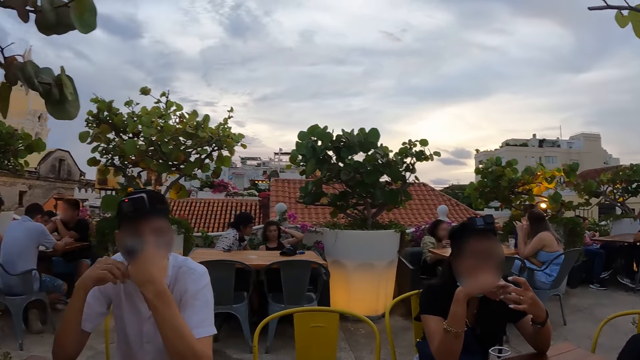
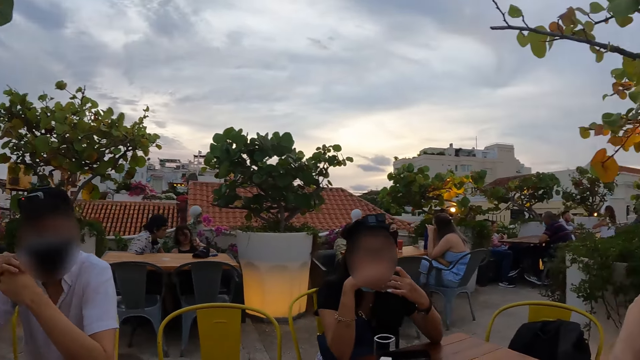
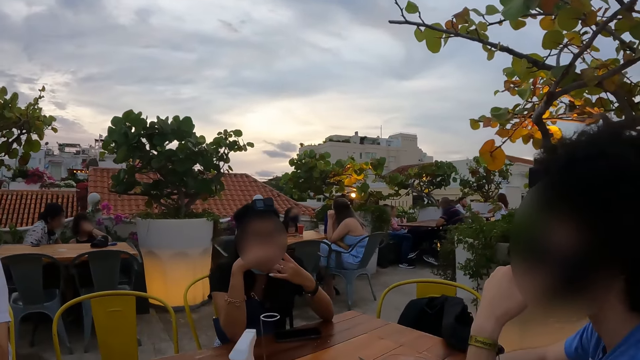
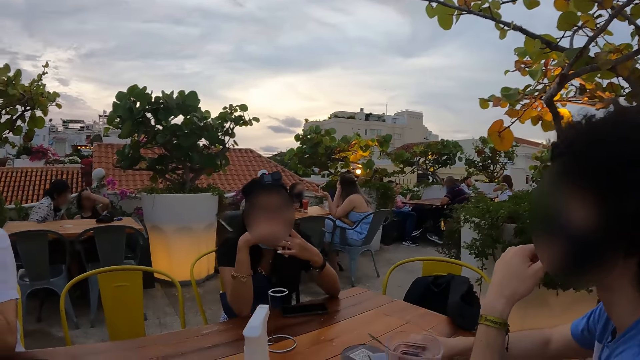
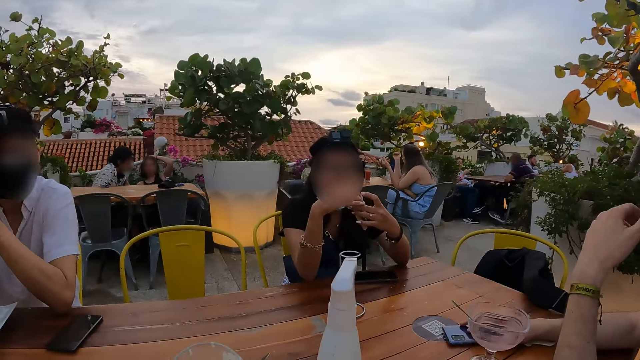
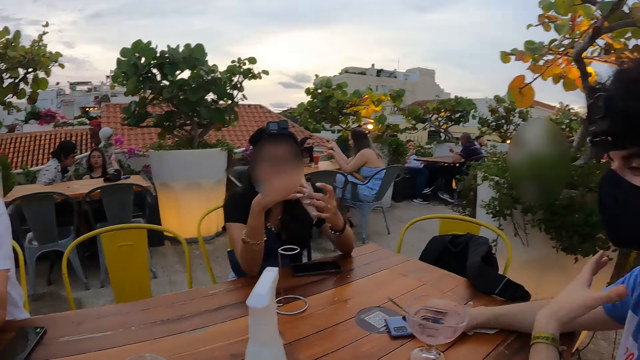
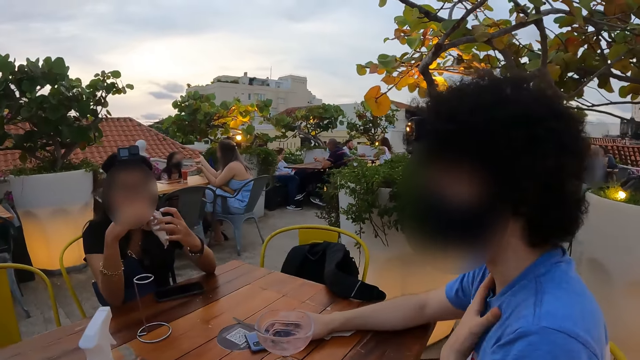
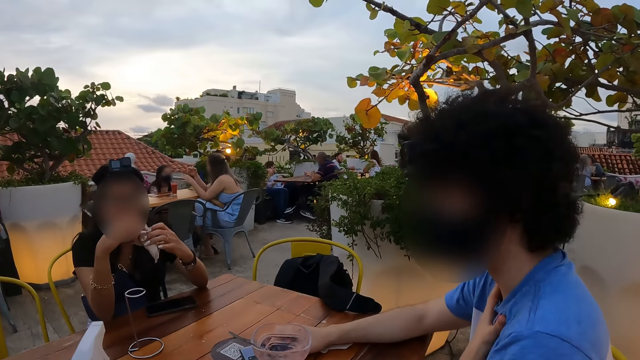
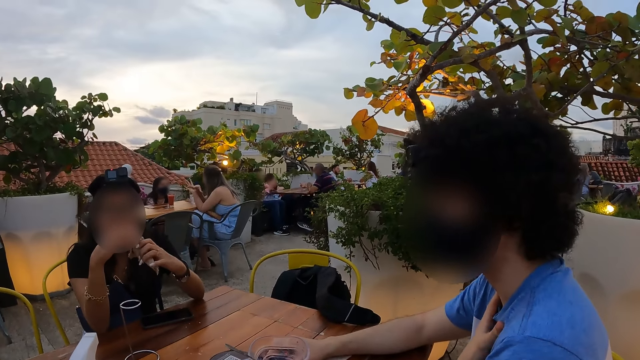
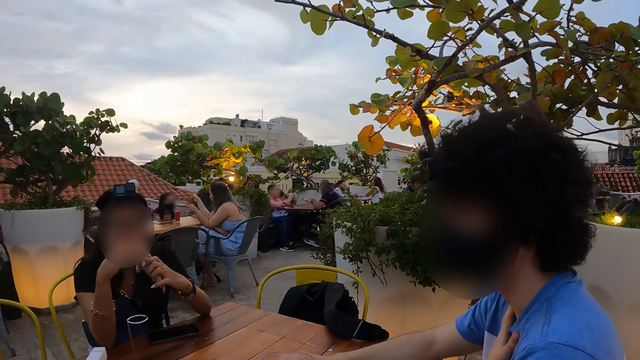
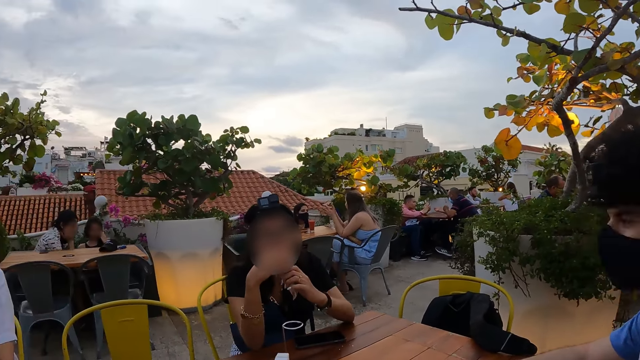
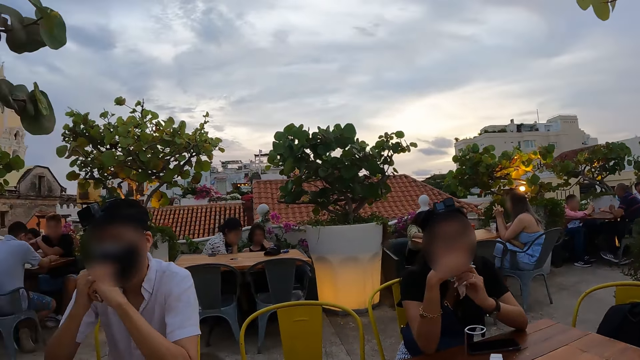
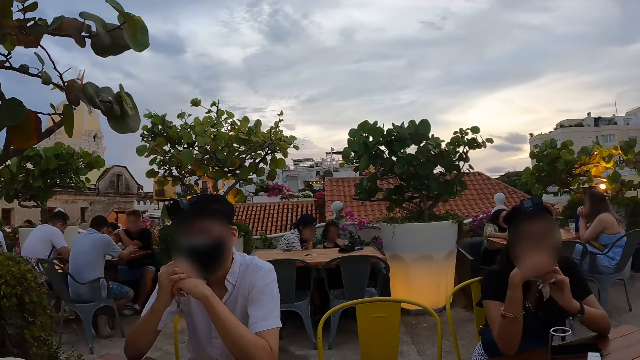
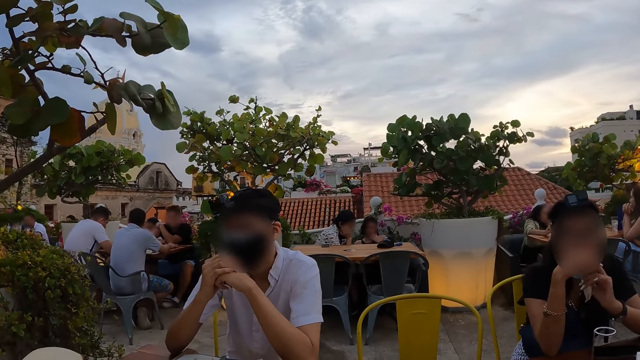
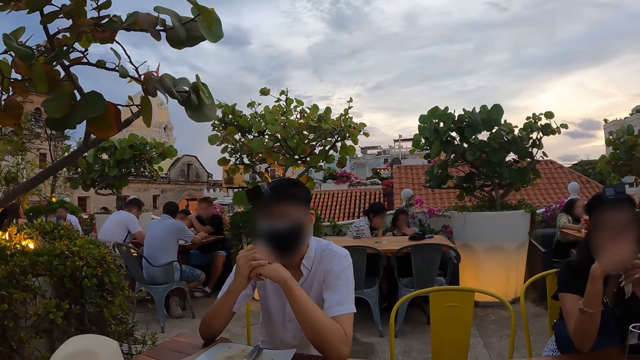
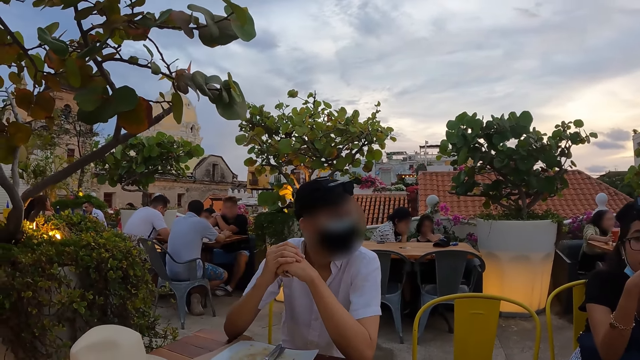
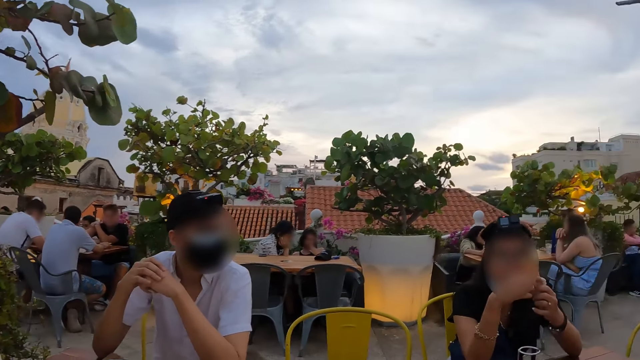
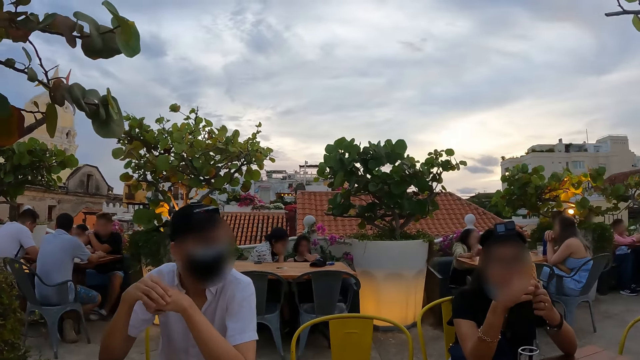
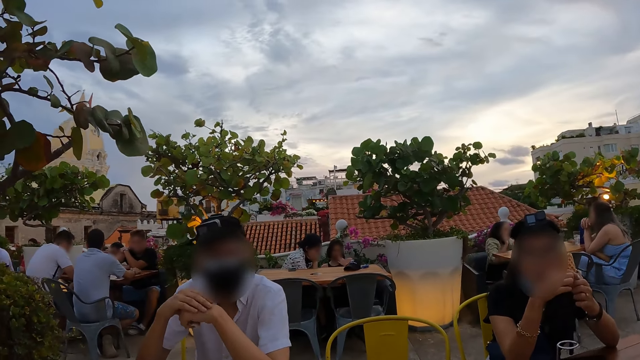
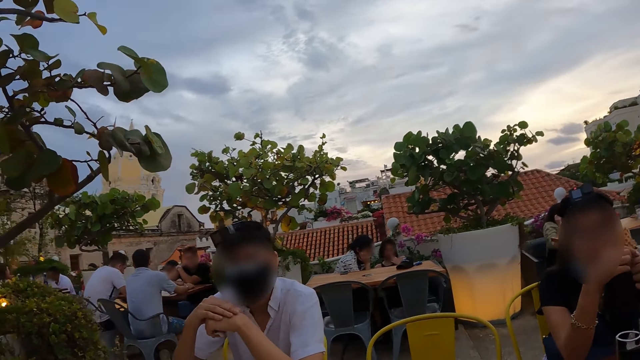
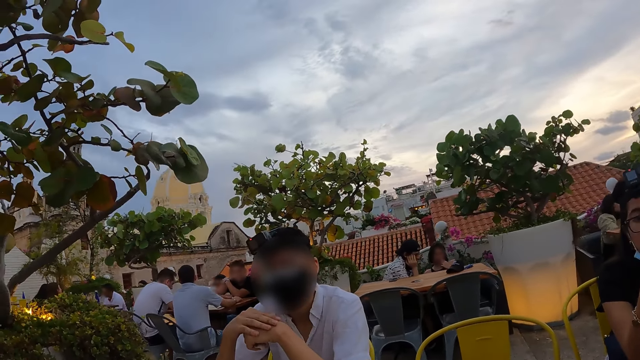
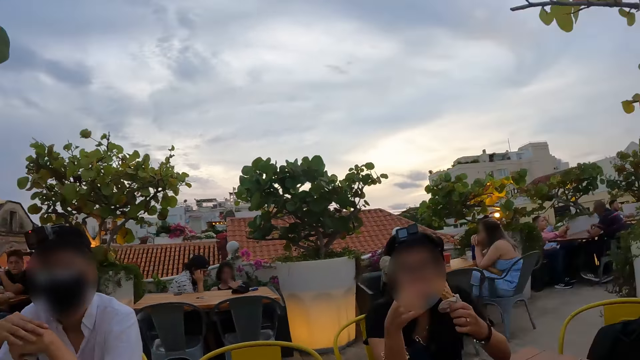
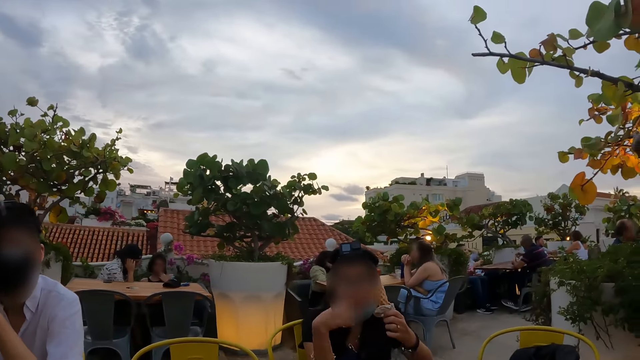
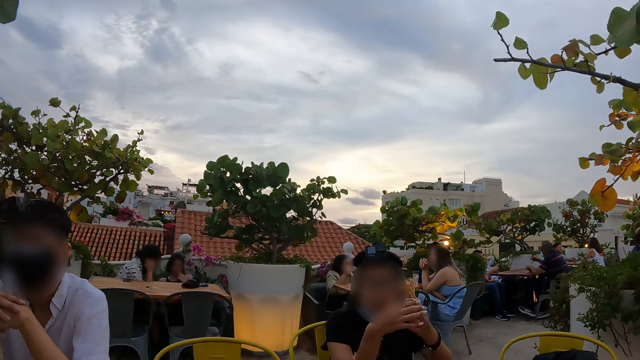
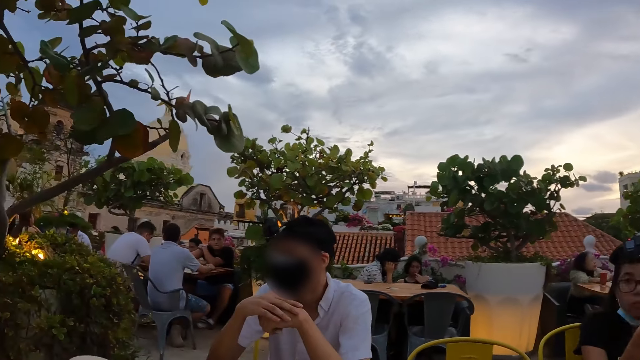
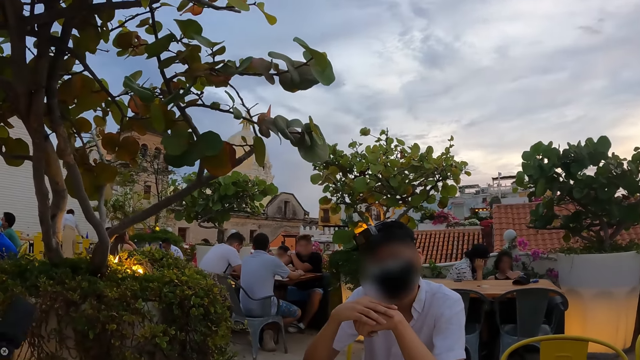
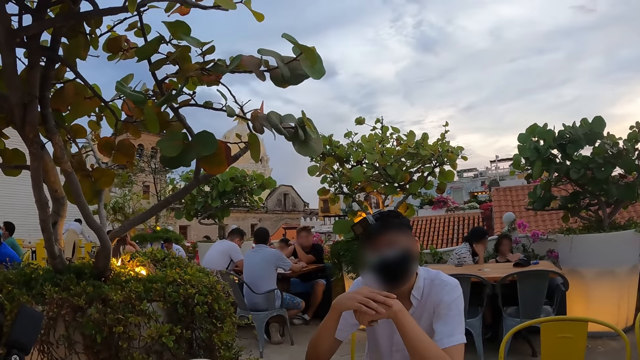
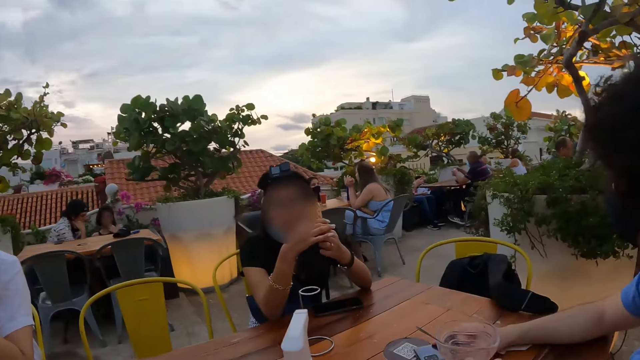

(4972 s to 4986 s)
A person eats the snack. The camera wearer interacts with another person. They stare at a third person. They stare at the first person. They stare at the third person. The first person looks around.

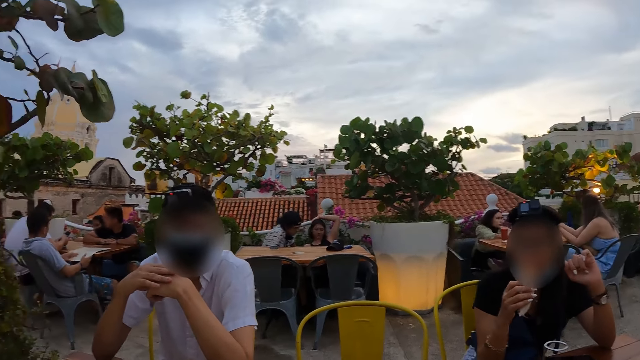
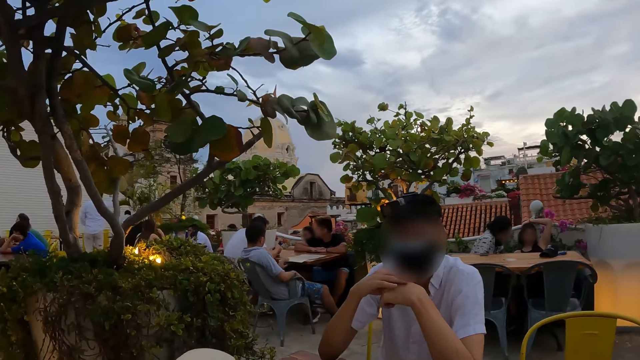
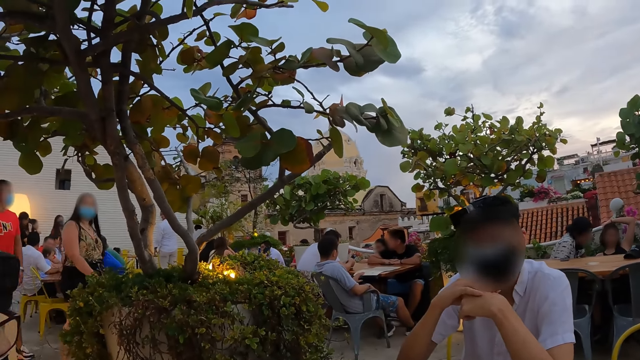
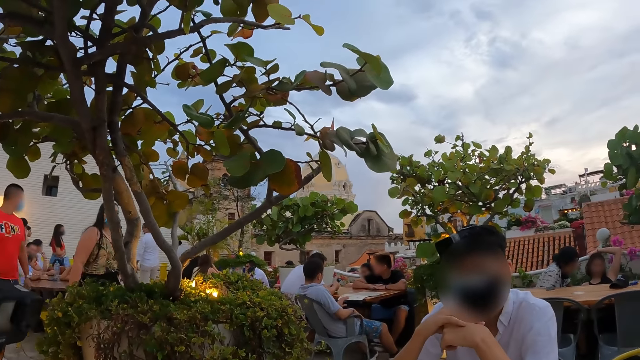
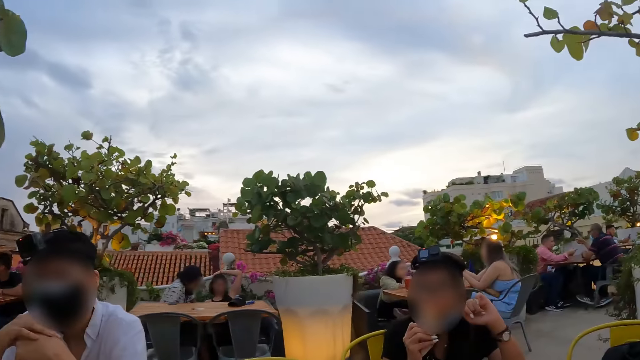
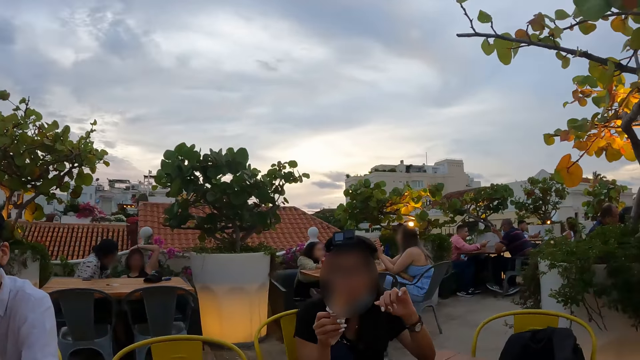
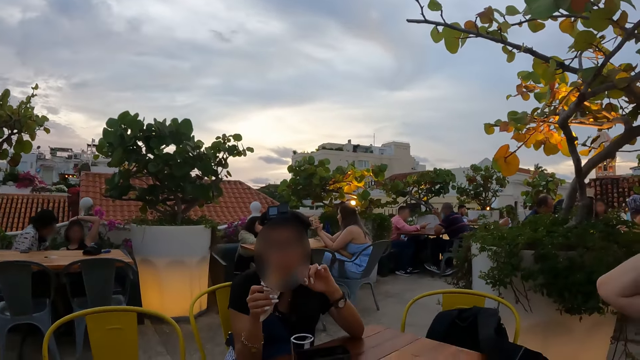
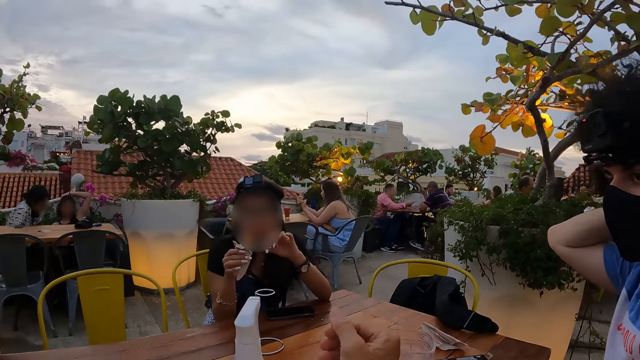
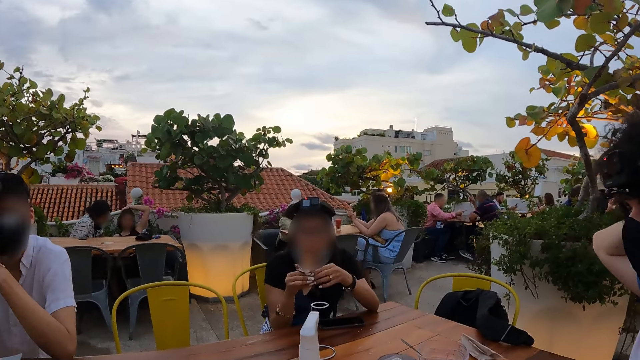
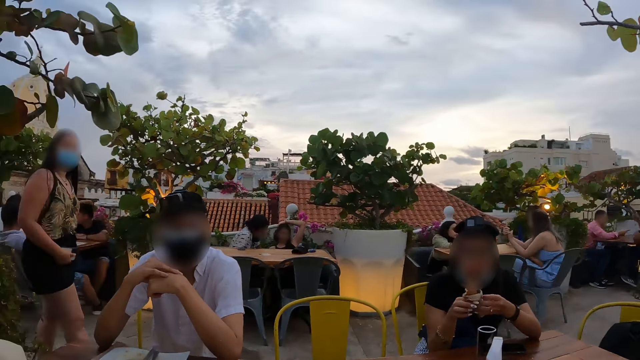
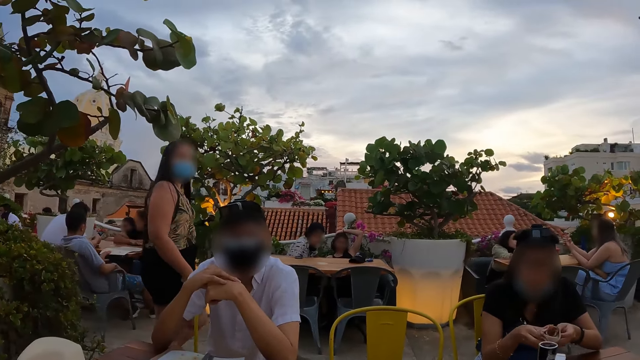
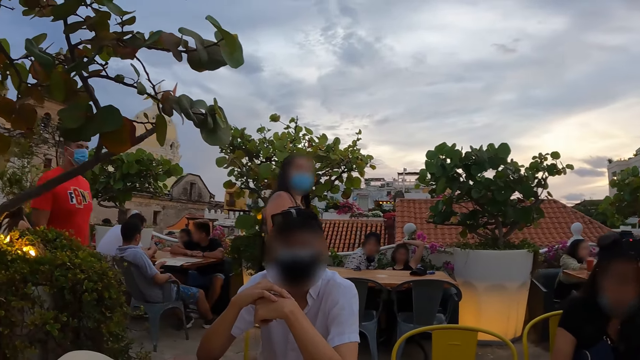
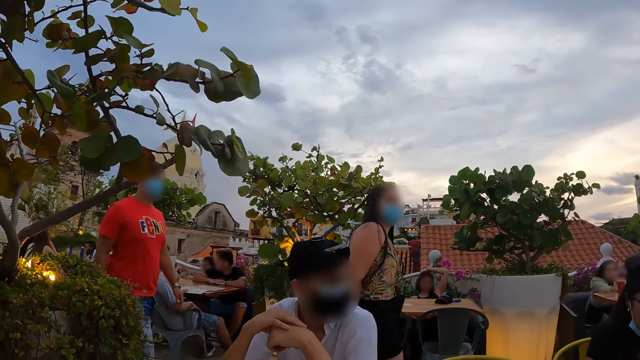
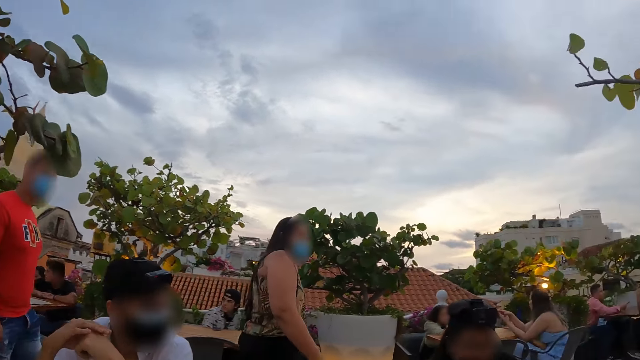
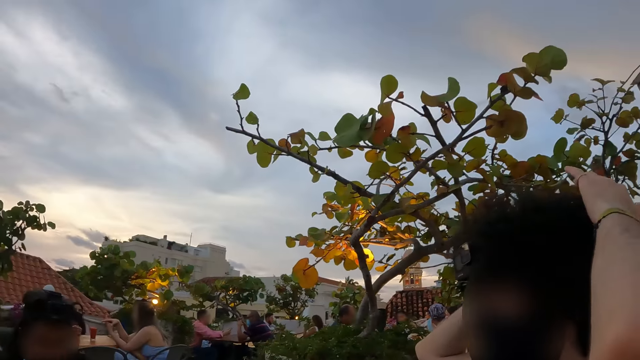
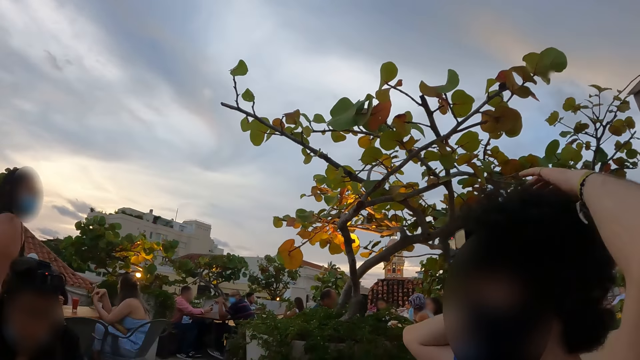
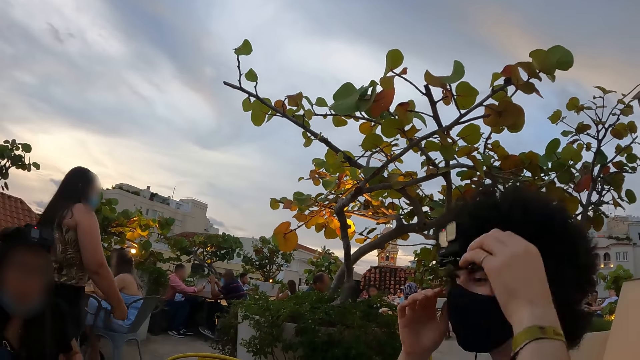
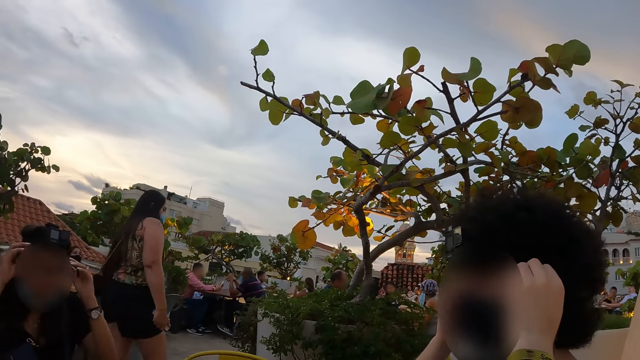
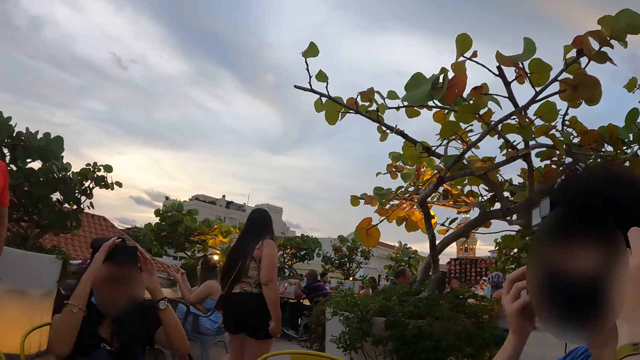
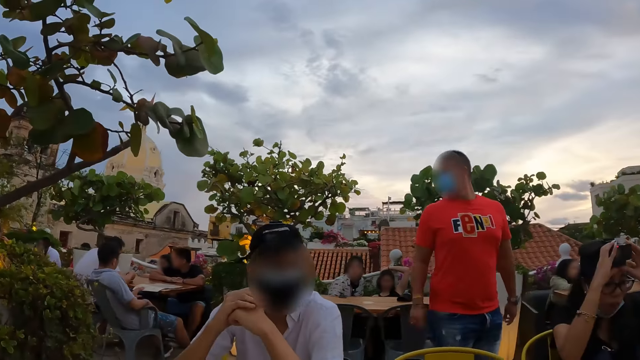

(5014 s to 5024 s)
The camera wearer stares outside. They stare at a person. They move the hand and look around. Another person touches the hair with both hands. The other person adjusts the mask.
